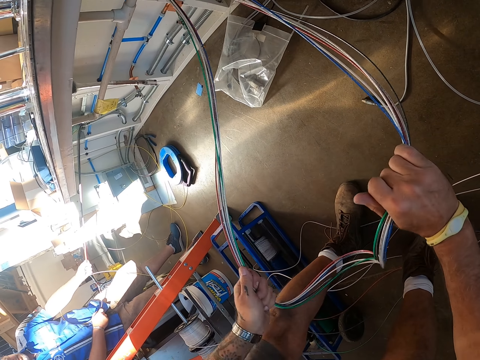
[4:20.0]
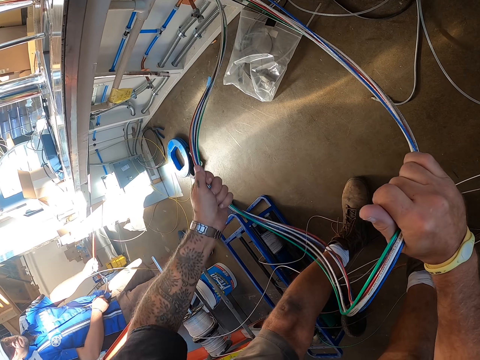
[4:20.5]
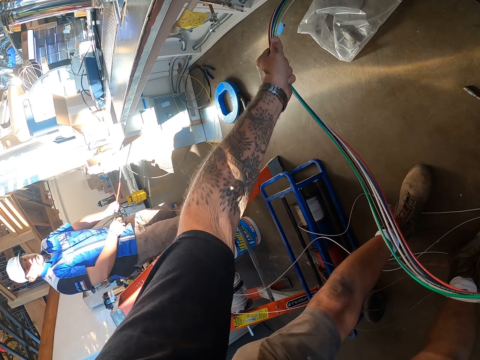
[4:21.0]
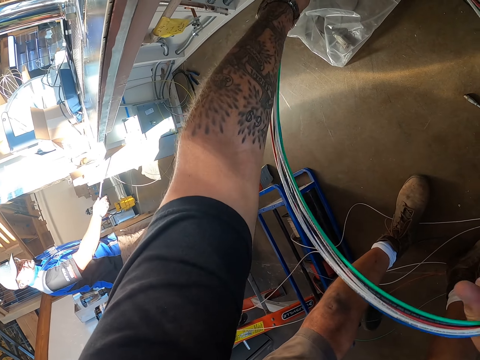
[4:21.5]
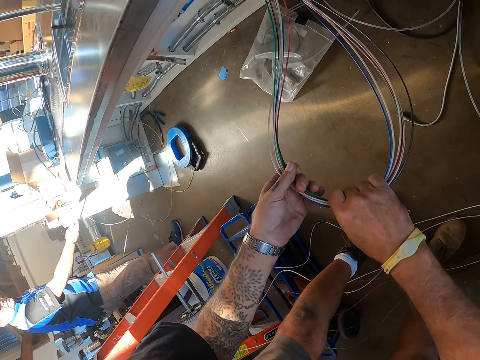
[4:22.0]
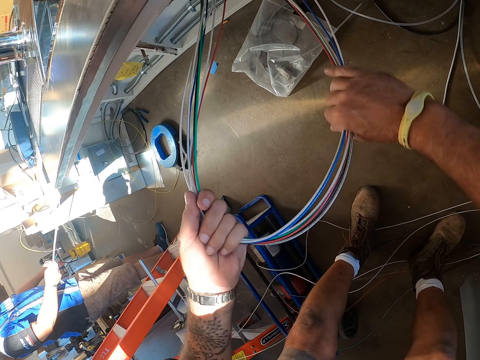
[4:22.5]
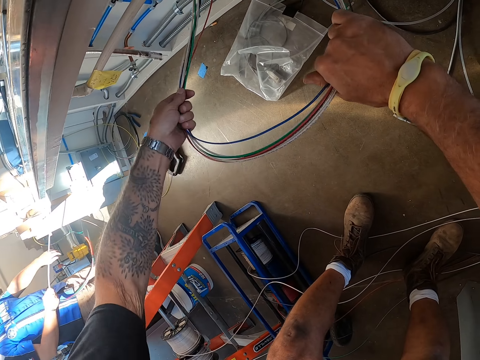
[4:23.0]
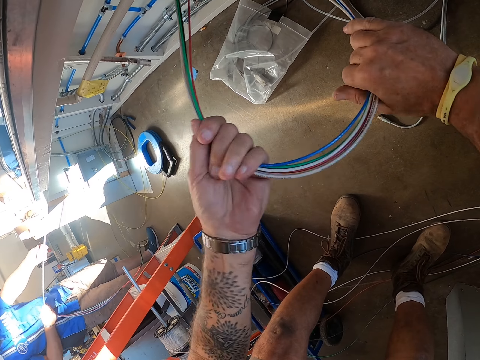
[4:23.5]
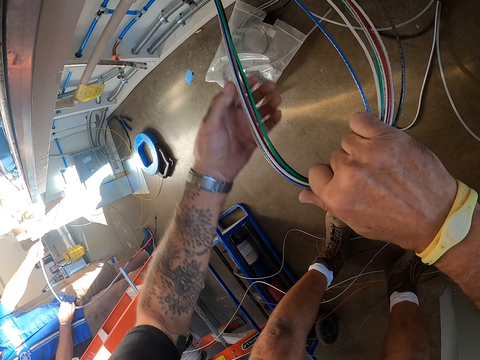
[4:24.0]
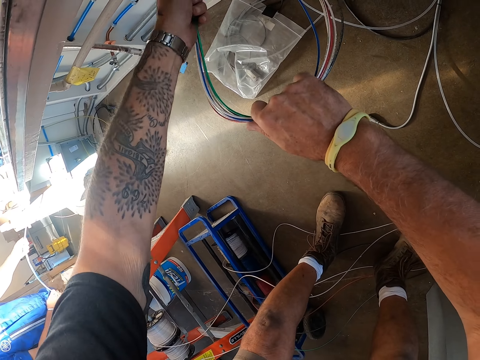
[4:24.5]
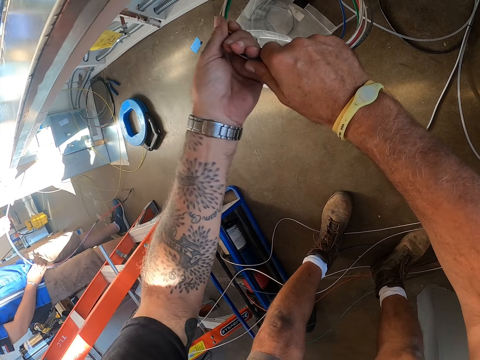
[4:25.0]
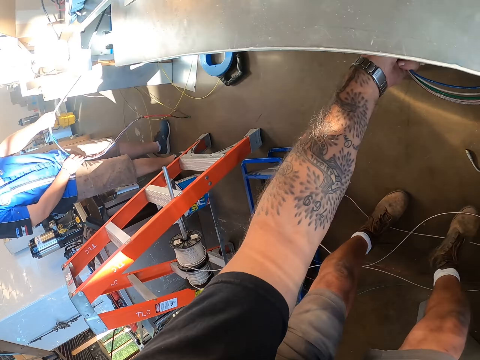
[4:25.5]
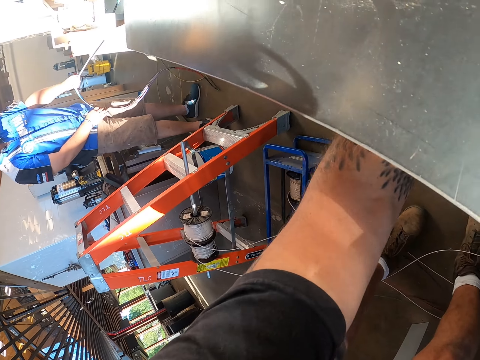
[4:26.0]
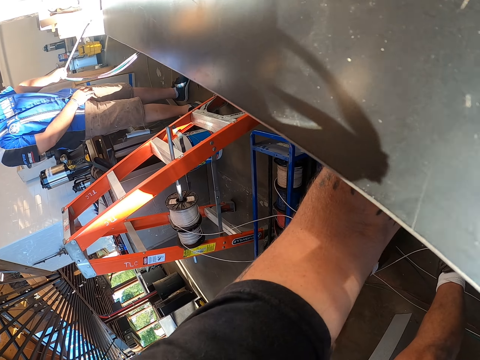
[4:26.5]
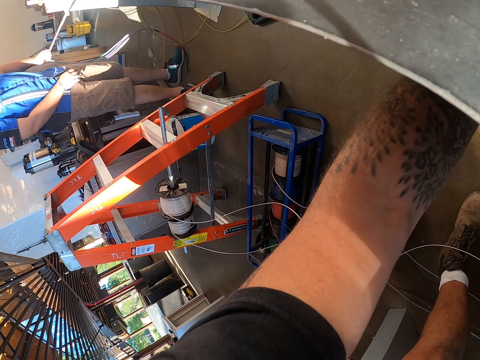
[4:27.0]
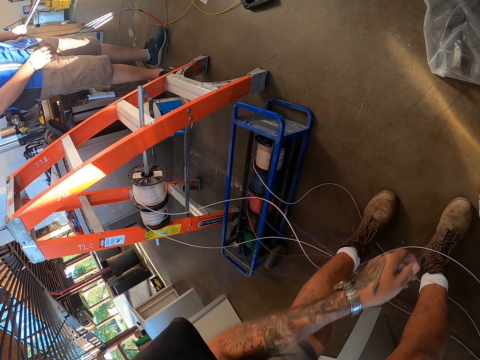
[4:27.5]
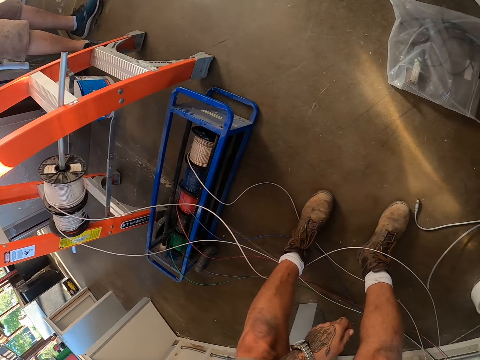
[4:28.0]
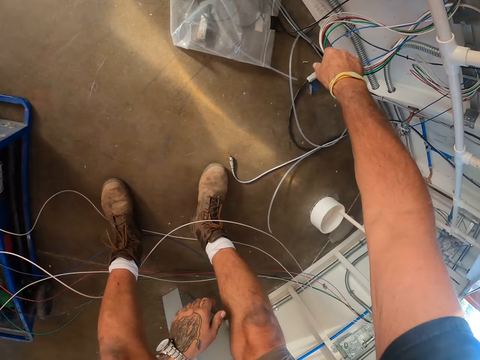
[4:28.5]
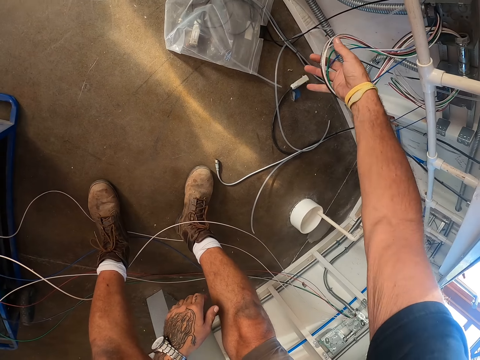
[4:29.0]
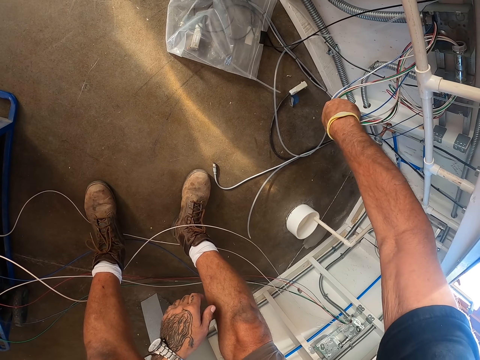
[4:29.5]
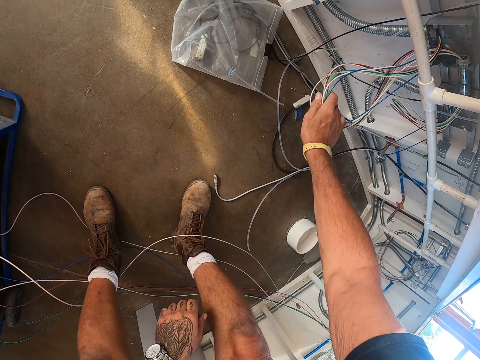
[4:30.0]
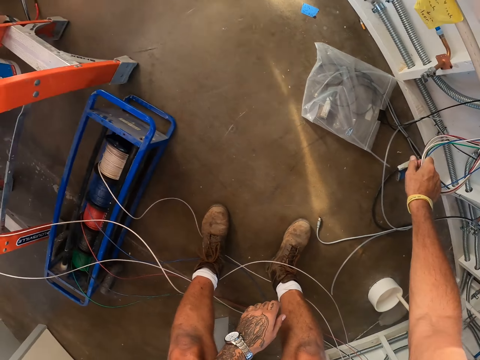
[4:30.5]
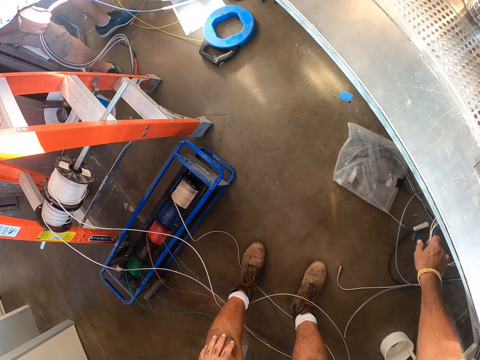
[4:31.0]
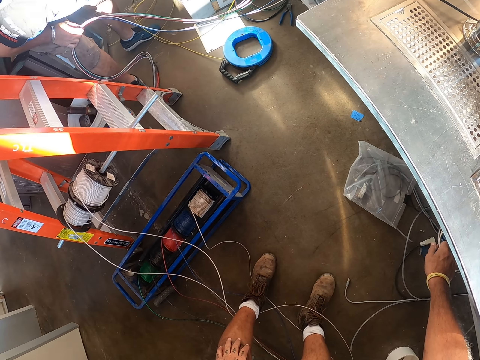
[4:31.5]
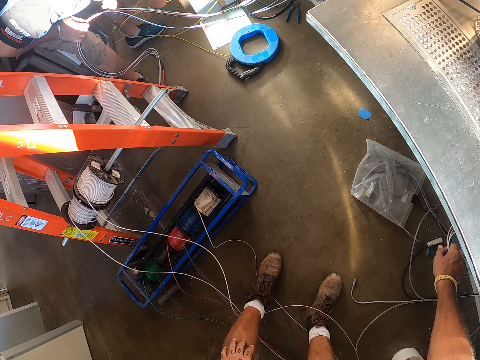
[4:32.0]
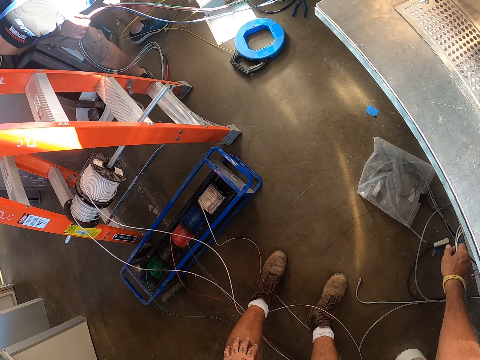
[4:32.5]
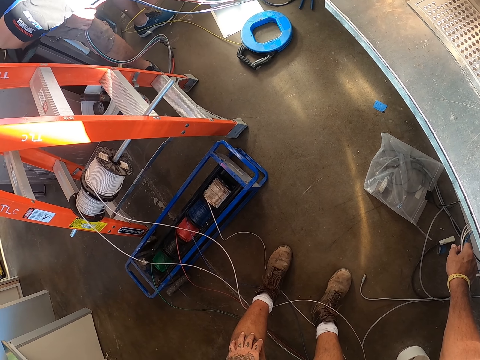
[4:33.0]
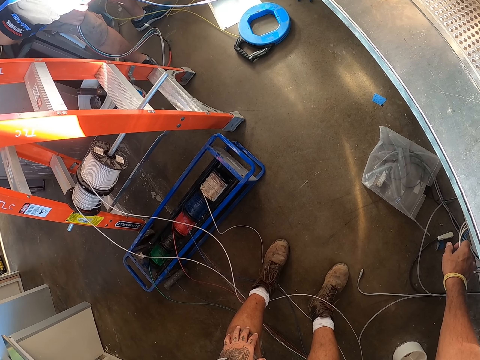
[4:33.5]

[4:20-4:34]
The camera wearer bends down and pulls the wire. A man pulls the wire. The camera wearer stares at the man. They hold the wire. They stare at the wire. They stare down.

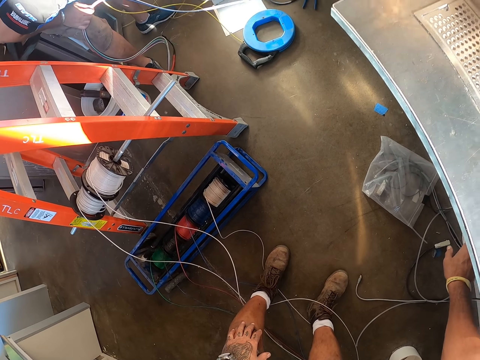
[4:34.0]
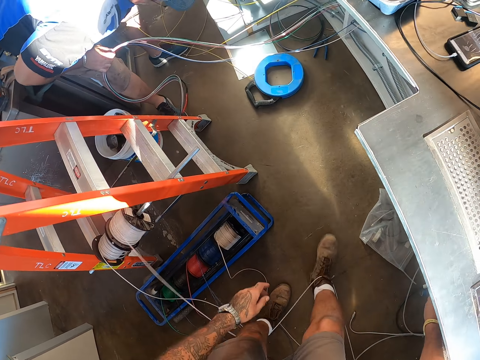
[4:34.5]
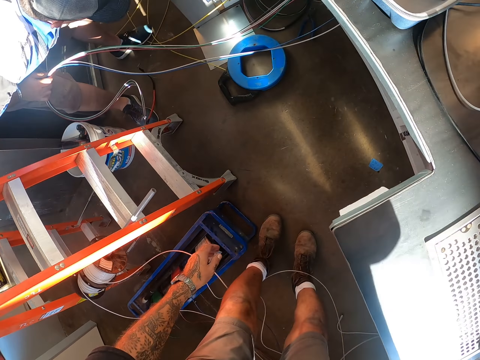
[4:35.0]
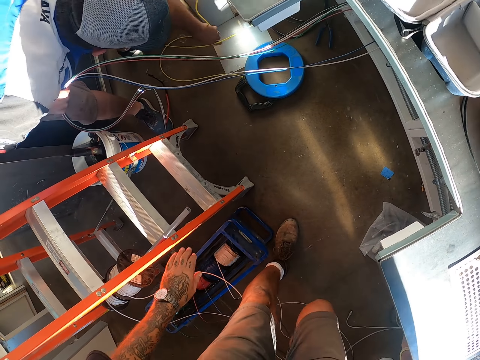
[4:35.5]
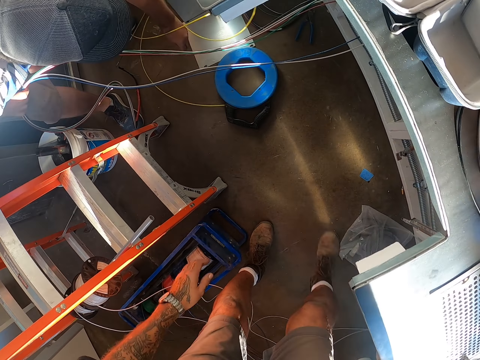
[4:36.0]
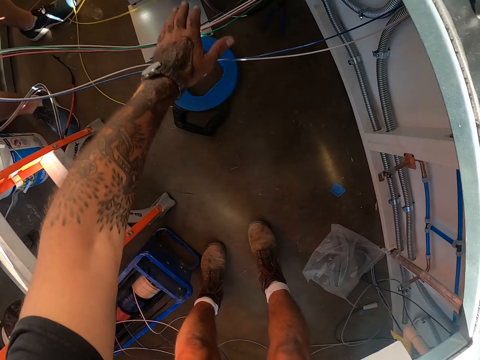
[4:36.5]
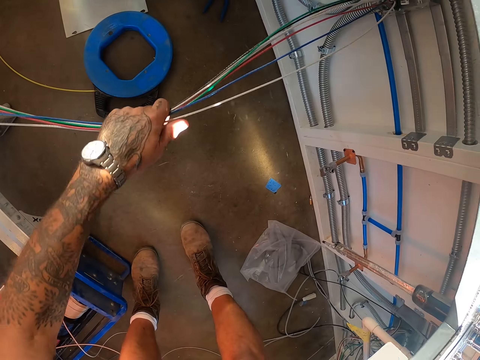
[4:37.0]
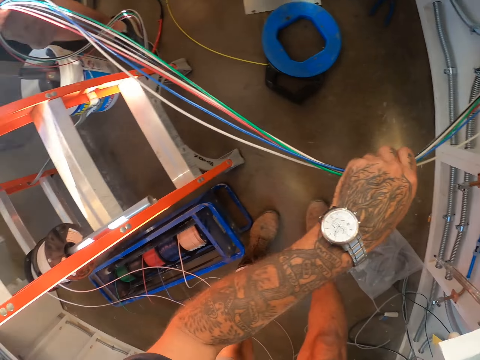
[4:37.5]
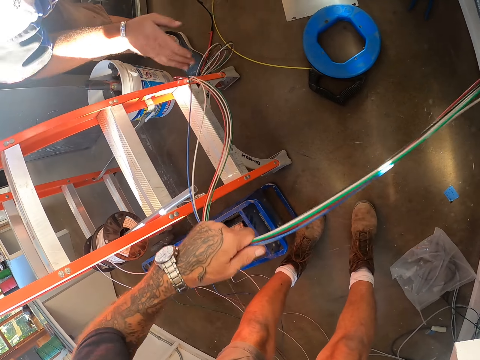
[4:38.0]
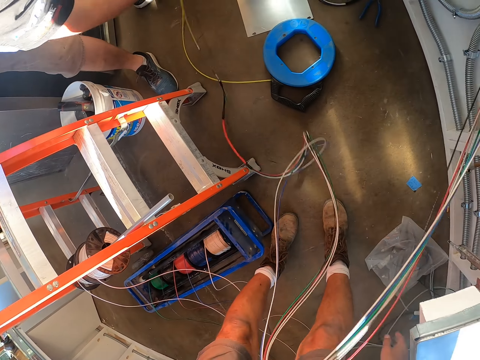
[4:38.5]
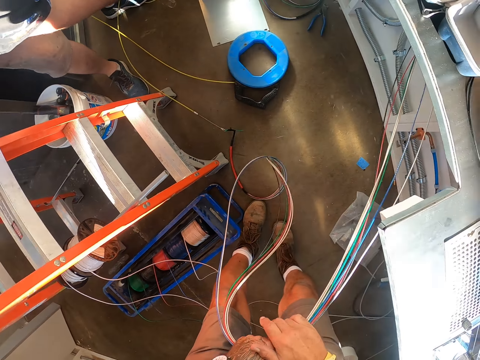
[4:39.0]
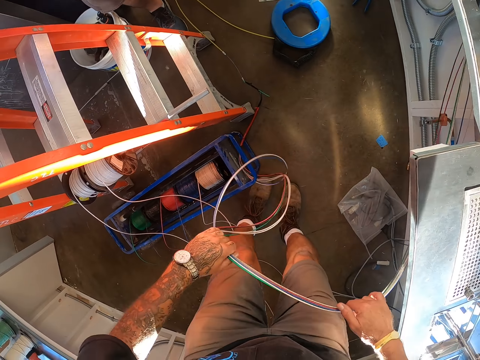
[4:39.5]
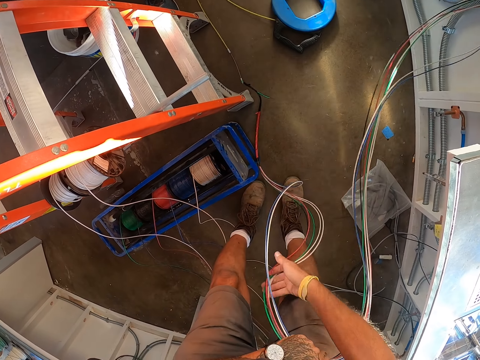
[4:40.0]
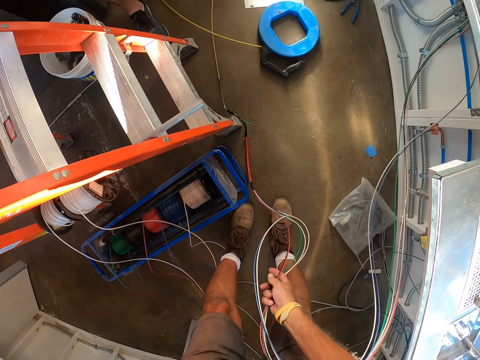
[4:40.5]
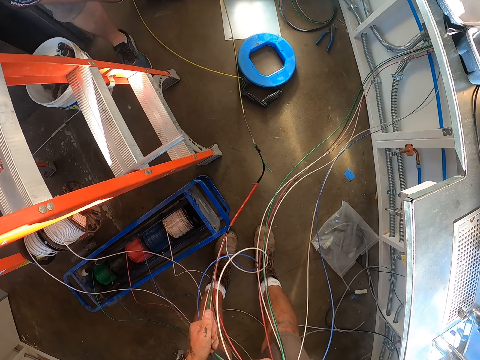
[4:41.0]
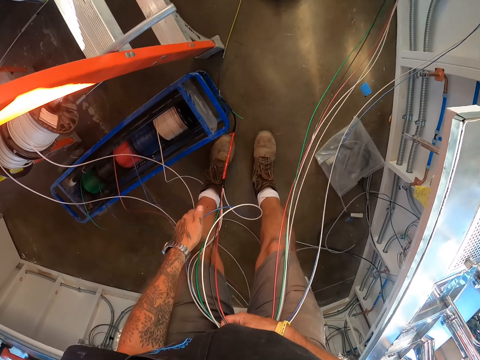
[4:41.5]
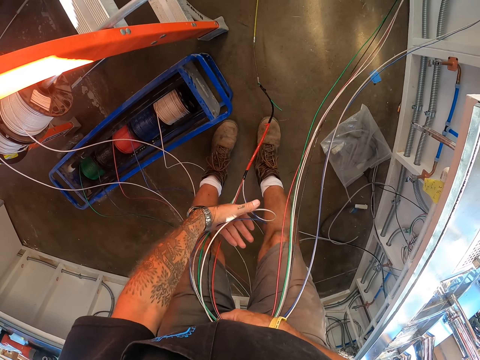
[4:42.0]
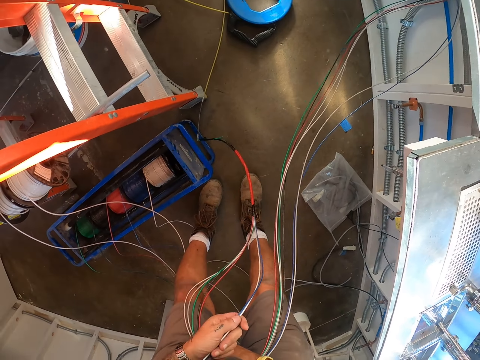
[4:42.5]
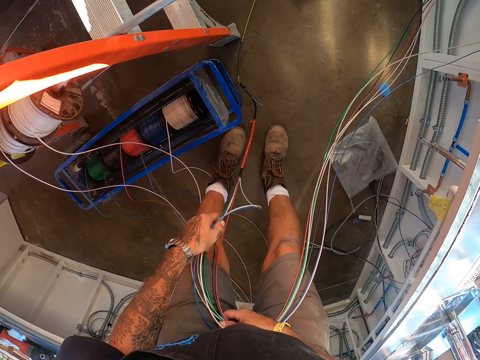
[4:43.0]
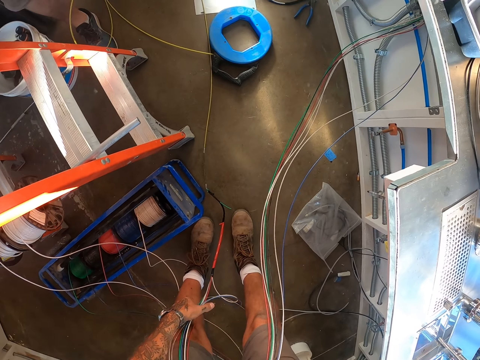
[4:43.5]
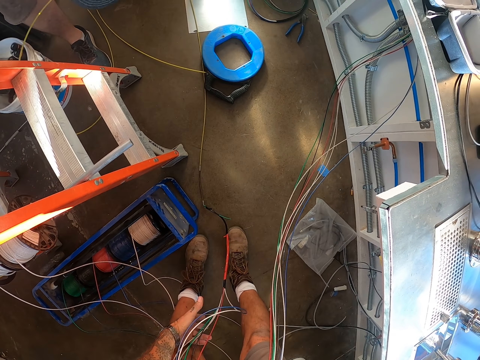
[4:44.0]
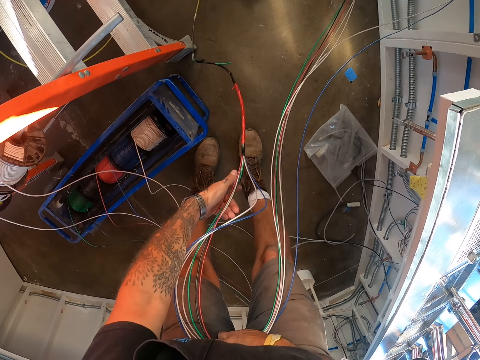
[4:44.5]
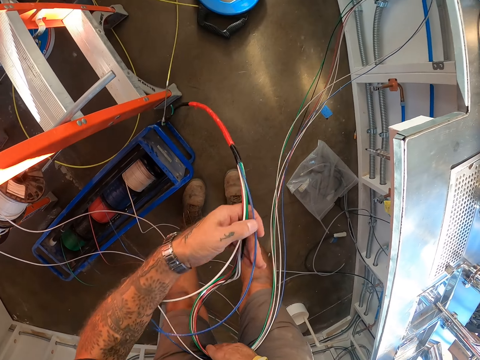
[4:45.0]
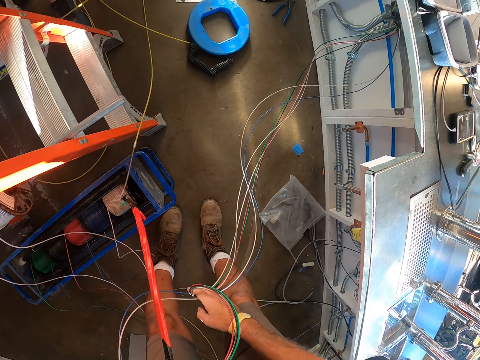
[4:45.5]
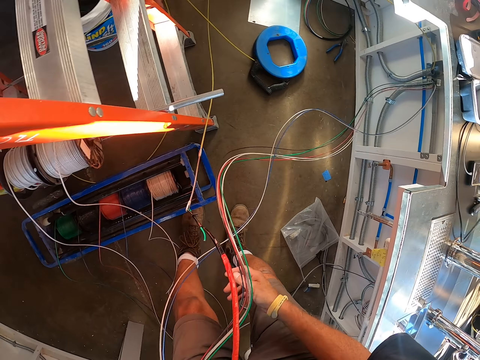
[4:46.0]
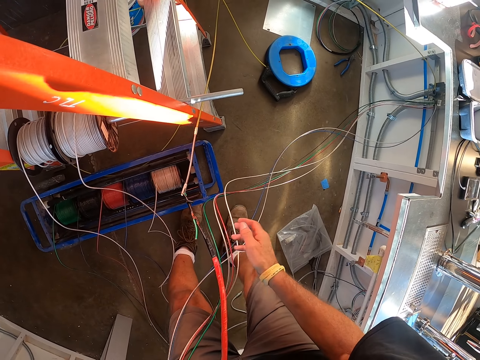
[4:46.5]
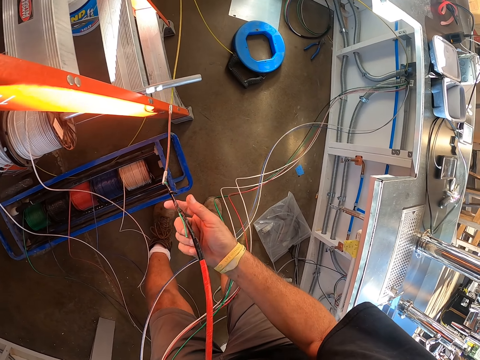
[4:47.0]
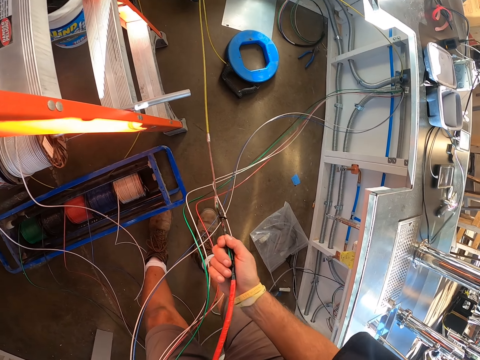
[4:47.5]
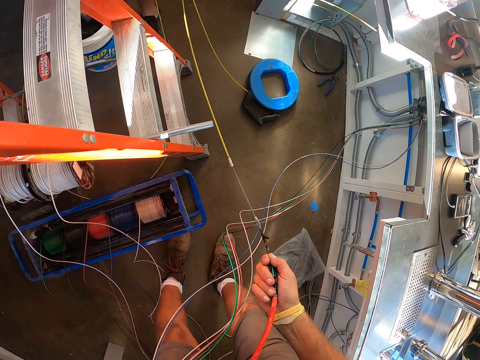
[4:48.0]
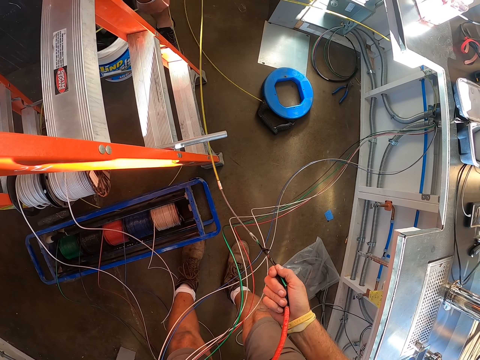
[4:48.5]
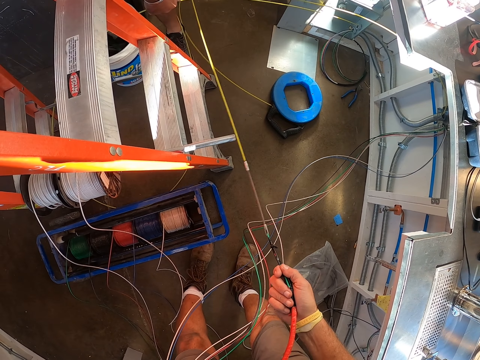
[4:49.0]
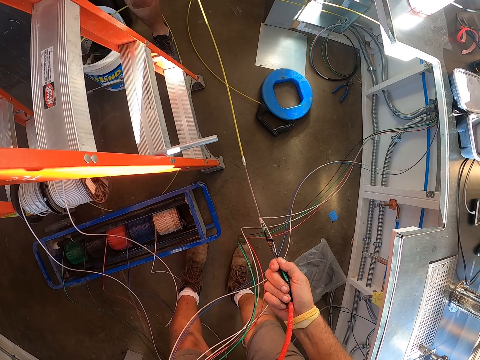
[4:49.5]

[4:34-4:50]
The camera wearer moves around. They hold the wires. A man drops the wires. The camera wearer pulls the wire. They hold the wires. The man holds the wires.
